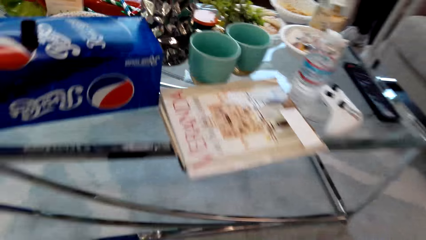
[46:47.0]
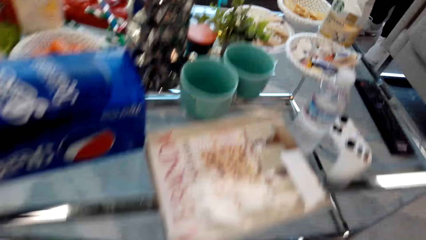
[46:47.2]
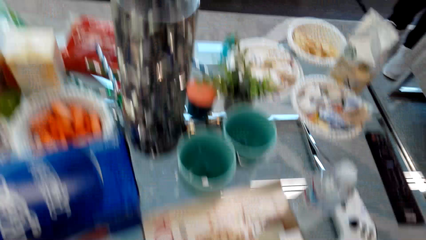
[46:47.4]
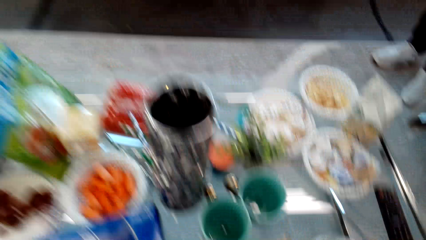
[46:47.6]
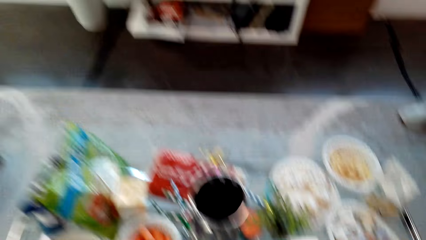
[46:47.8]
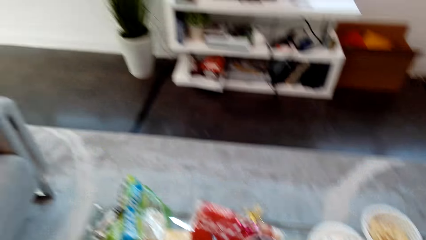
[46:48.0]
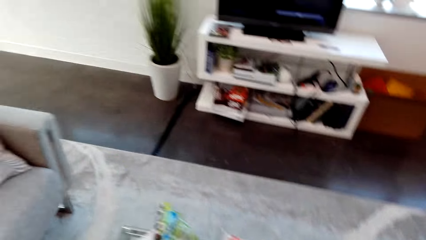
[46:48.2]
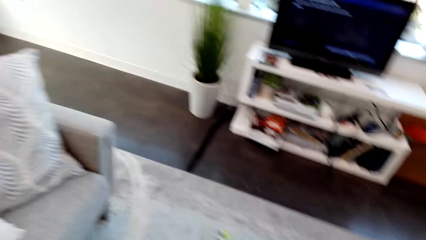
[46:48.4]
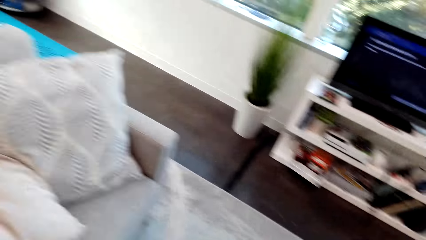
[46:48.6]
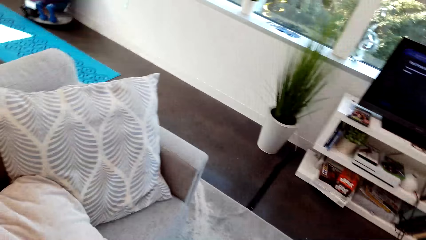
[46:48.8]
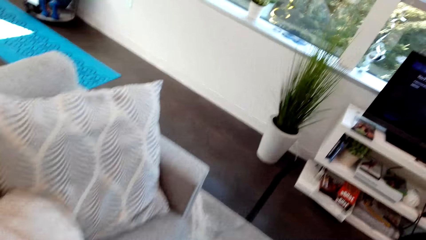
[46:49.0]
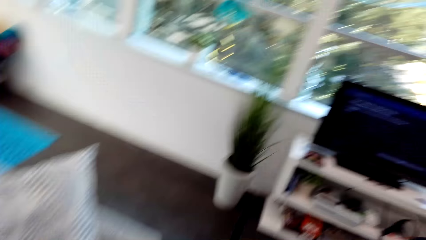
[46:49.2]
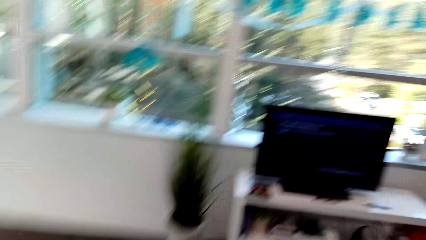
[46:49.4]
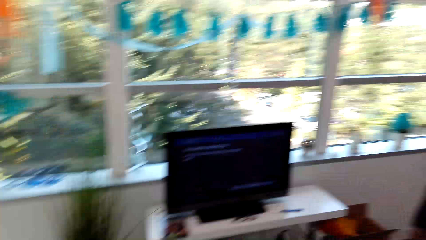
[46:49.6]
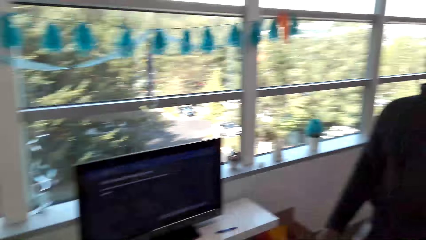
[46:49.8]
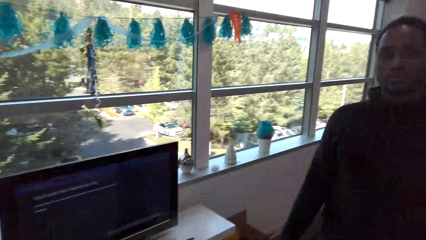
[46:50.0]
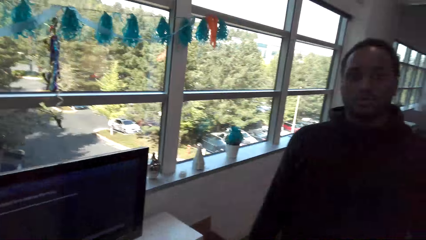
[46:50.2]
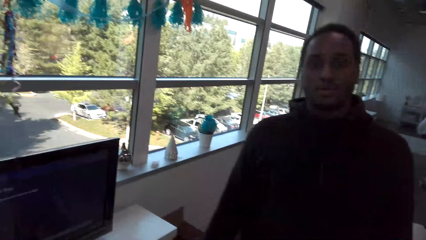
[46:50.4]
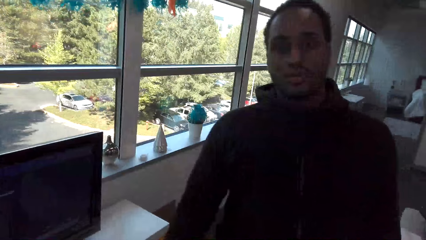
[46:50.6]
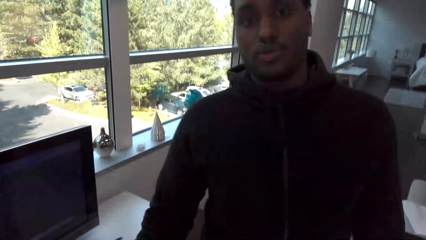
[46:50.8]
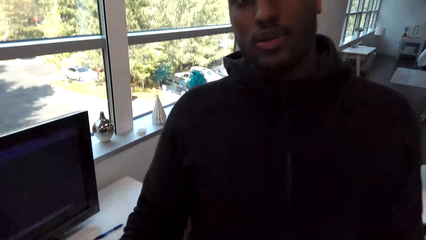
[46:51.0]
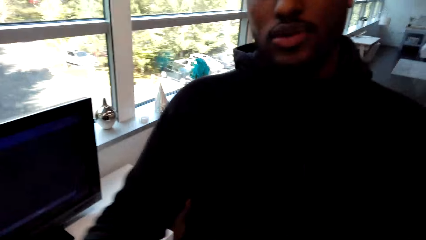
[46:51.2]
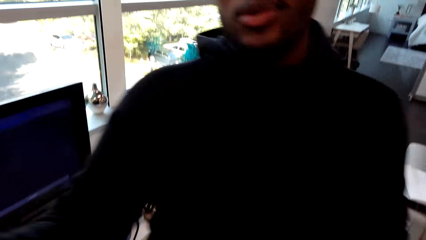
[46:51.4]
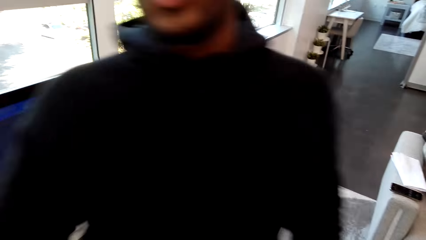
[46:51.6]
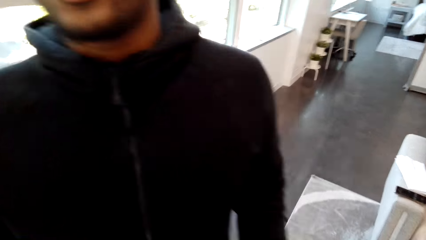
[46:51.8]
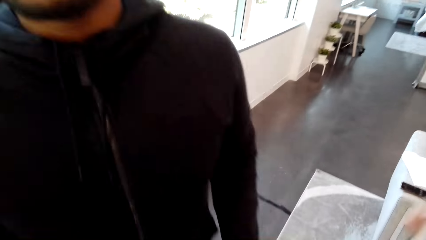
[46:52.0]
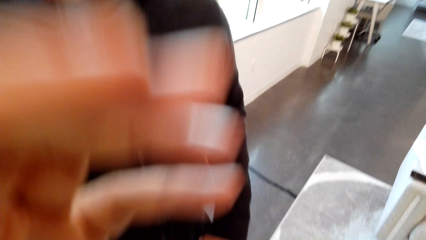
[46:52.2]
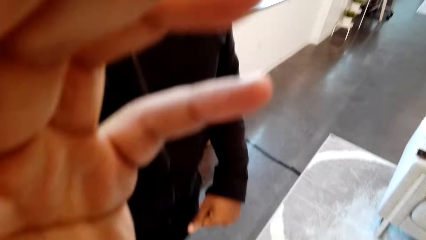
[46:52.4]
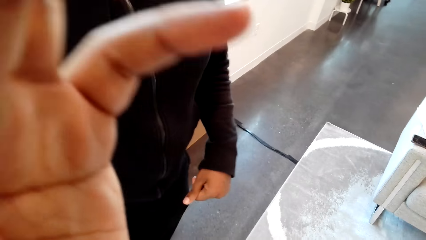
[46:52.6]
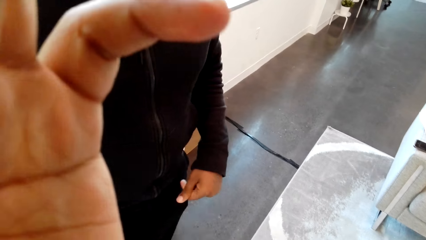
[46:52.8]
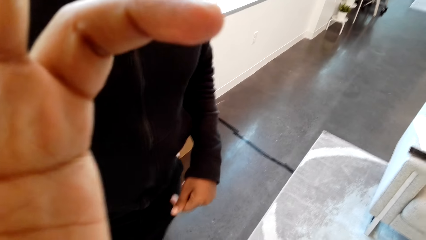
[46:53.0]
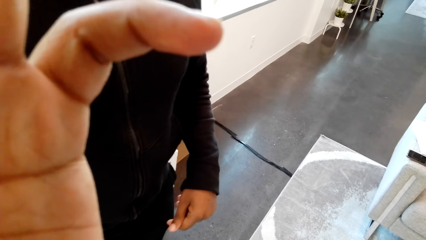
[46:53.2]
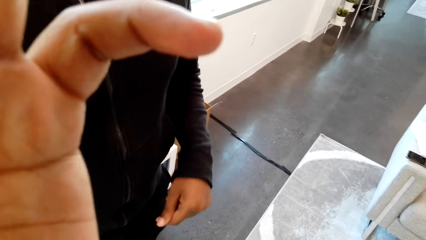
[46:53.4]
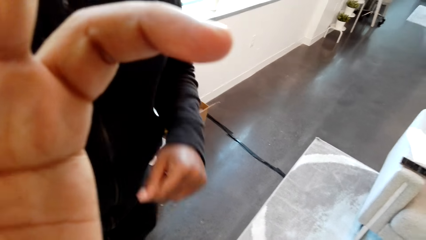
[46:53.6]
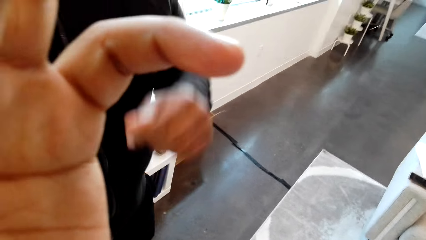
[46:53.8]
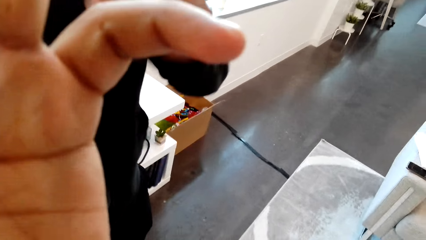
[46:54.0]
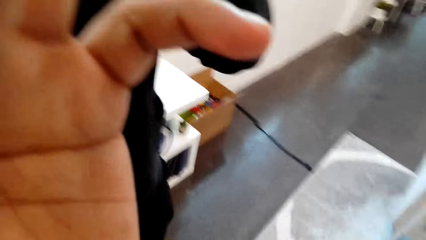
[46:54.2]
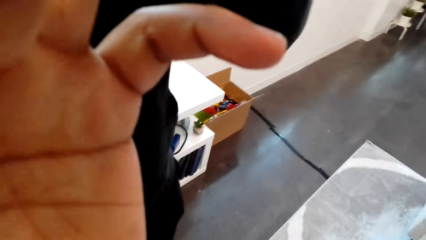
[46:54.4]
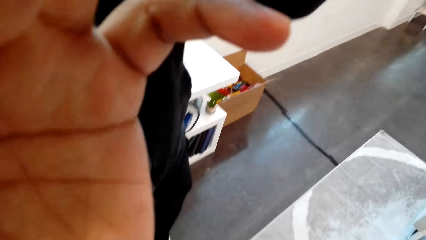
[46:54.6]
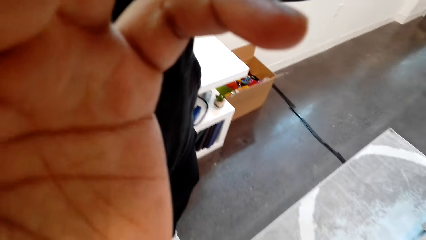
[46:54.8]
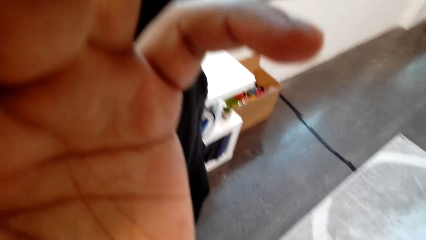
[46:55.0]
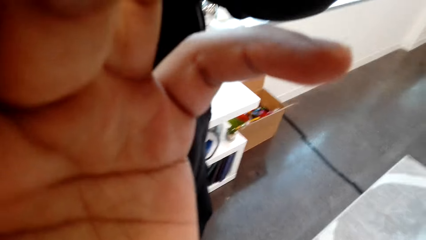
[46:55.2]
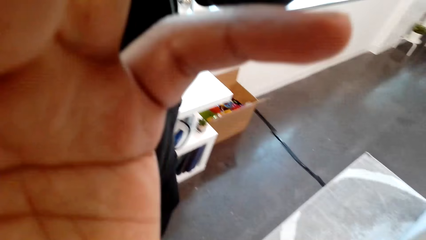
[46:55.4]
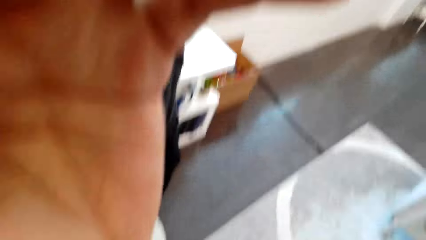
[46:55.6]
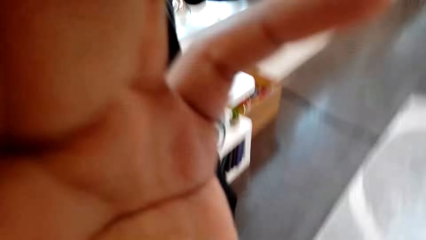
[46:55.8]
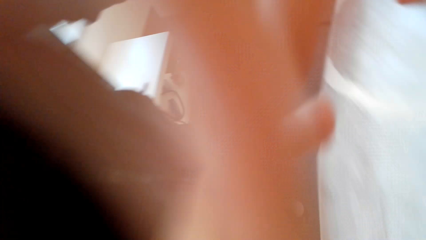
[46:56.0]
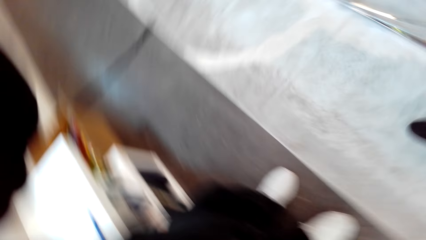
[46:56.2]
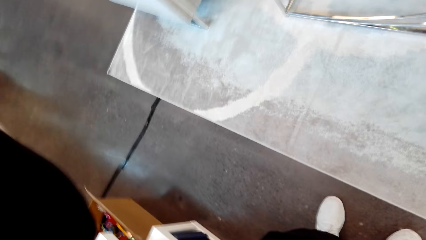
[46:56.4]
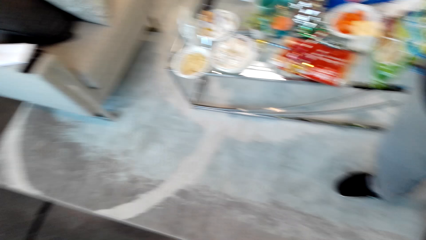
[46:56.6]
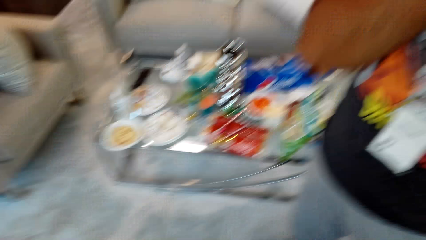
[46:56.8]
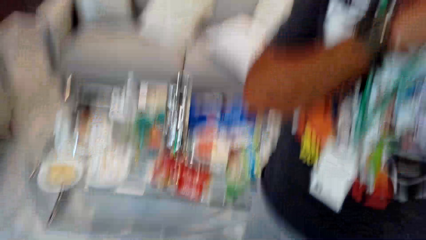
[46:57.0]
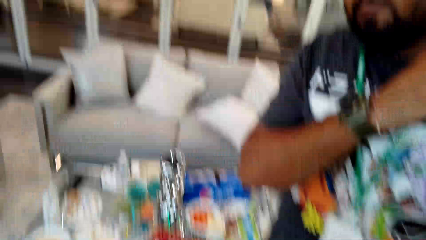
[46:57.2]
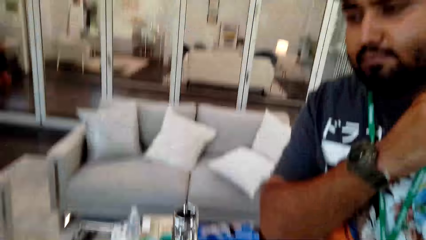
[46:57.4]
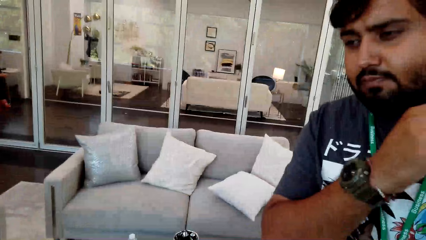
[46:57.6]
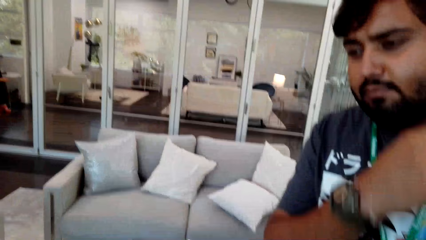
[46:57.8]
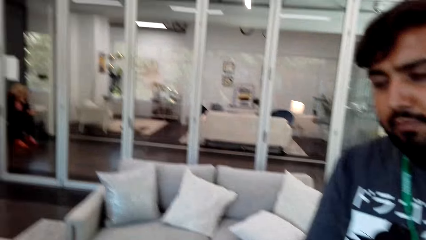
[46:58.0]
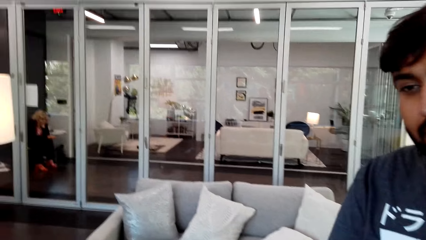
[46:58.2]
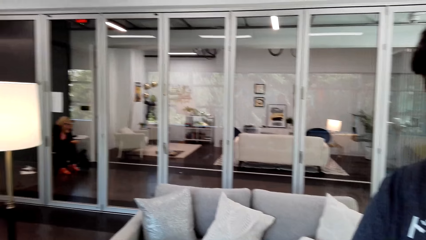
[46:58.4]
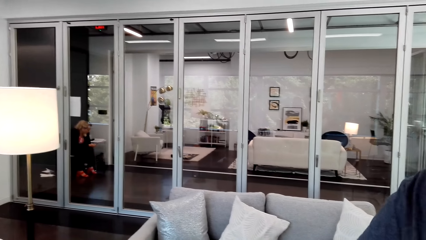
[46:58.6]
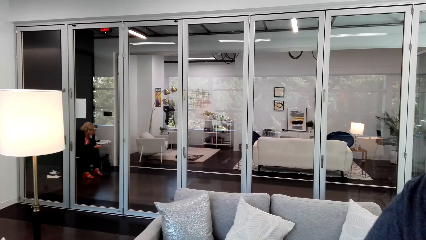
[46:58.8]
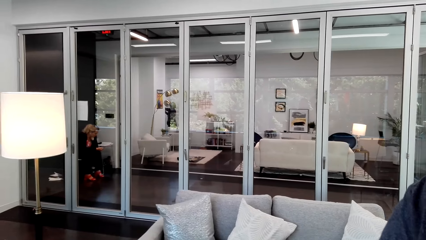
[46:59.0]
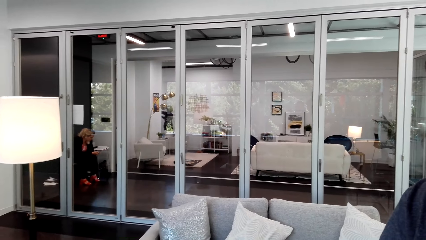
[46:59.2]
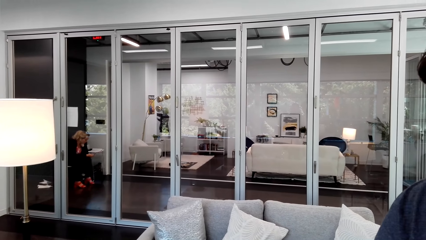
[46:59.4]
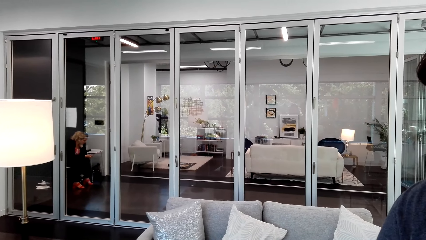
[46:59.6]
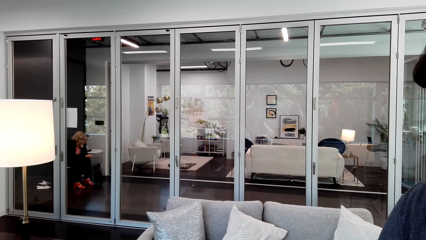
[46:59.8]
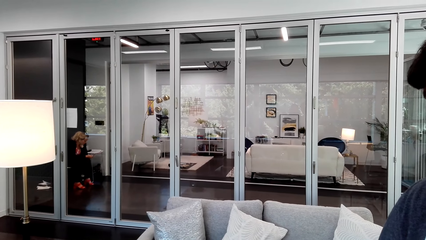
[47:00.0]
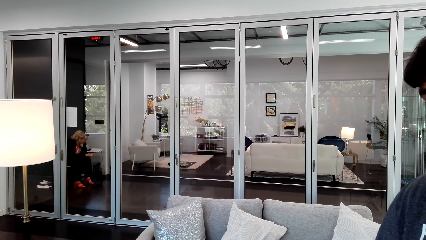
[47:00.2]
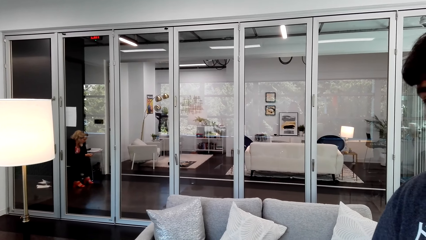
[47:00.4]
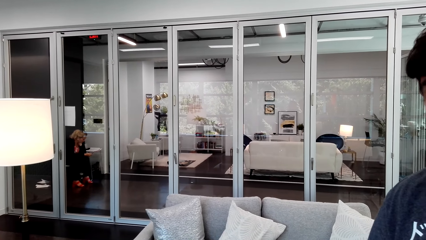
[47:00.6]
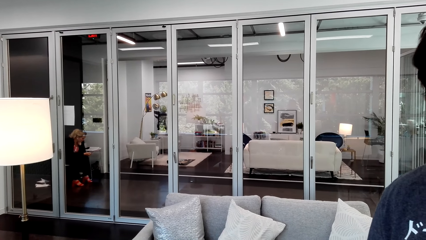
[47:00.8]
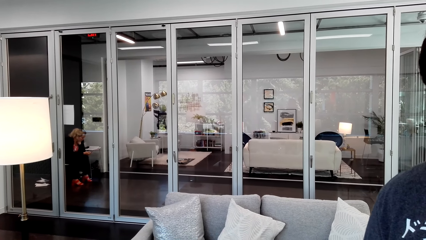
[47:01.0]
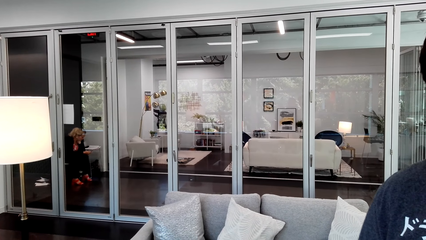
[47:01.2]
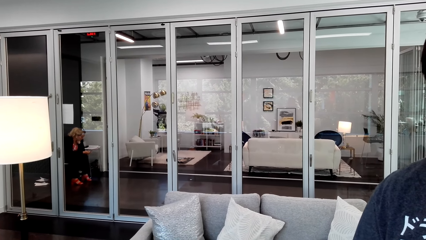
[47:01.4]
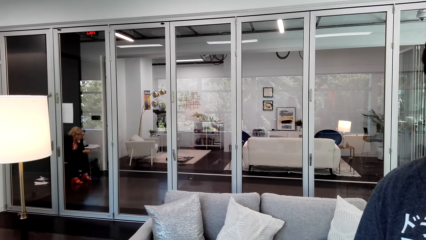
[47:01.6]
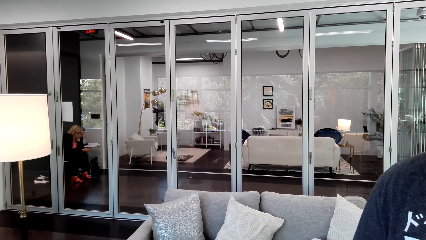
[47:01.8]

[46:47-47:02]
The camera wearer looks at the table. They stand and walk in the room. They look at a man. They talk to the man. They touch the camera. They look at the hand. They look around the room.
